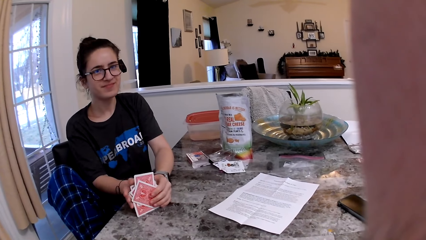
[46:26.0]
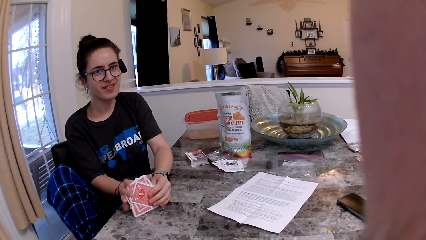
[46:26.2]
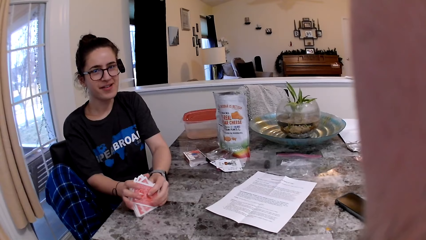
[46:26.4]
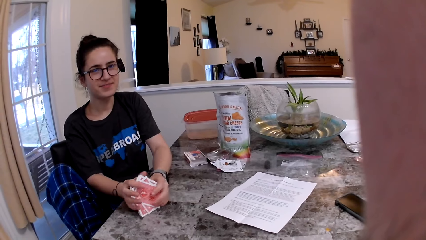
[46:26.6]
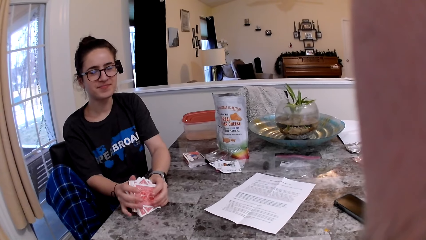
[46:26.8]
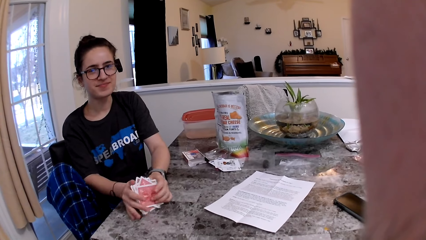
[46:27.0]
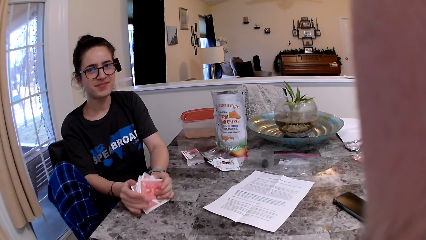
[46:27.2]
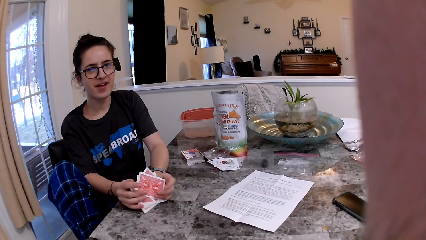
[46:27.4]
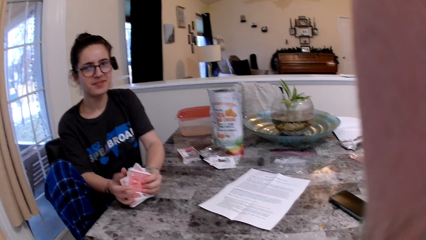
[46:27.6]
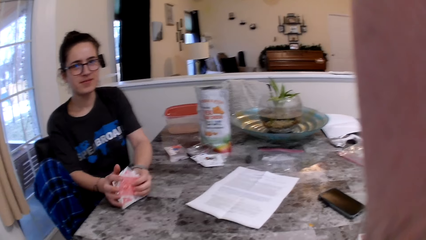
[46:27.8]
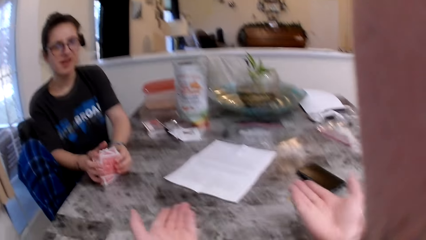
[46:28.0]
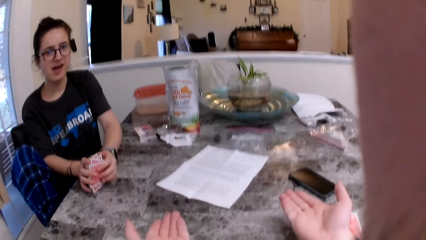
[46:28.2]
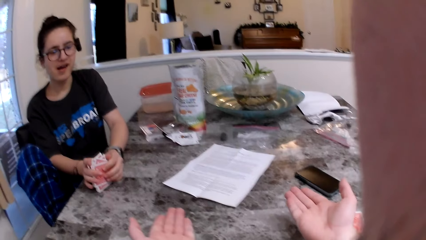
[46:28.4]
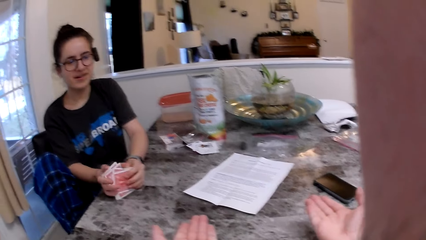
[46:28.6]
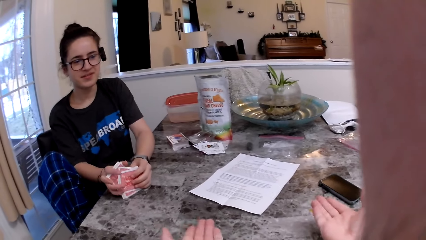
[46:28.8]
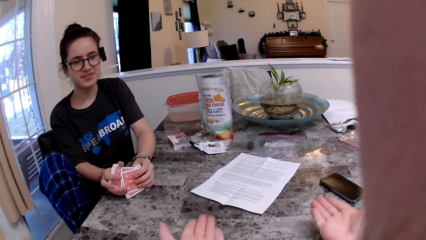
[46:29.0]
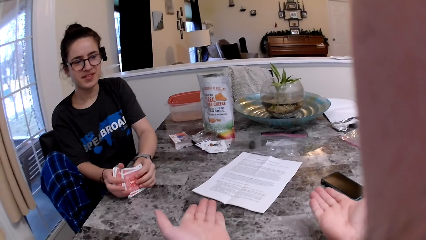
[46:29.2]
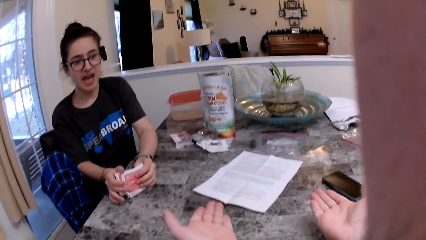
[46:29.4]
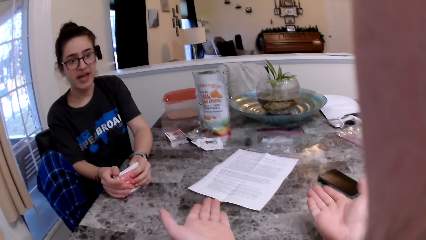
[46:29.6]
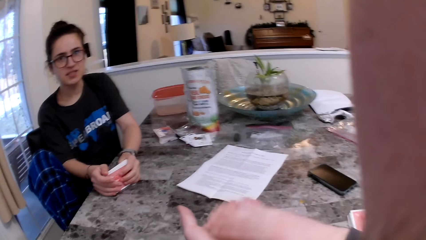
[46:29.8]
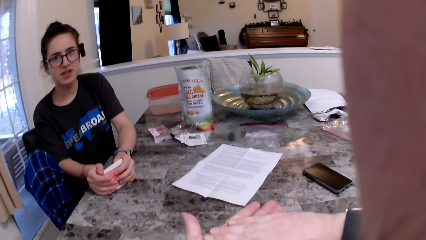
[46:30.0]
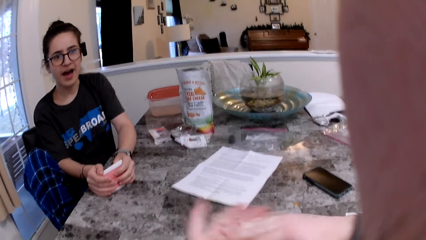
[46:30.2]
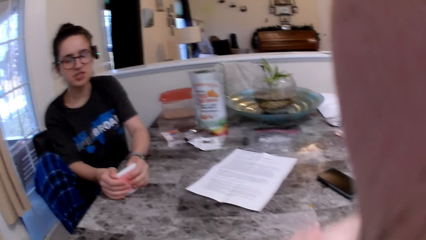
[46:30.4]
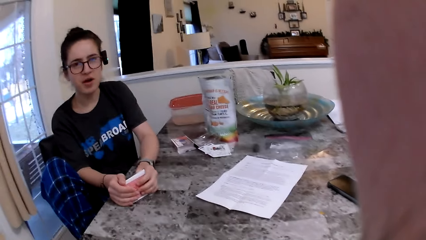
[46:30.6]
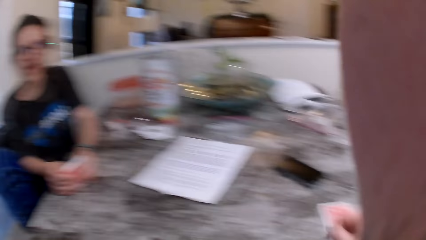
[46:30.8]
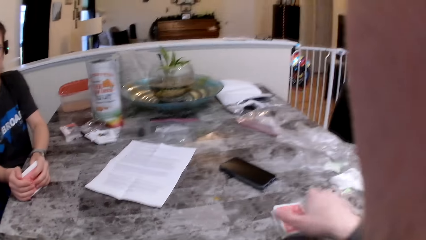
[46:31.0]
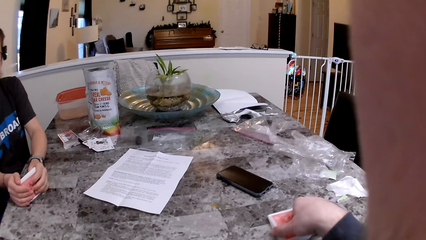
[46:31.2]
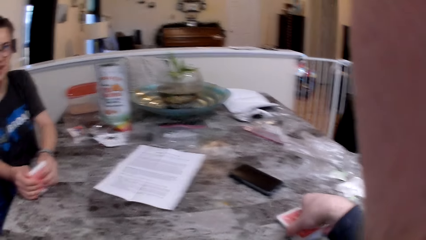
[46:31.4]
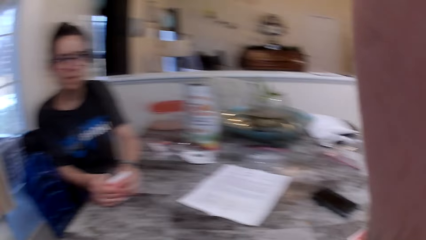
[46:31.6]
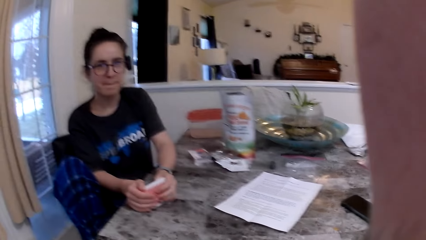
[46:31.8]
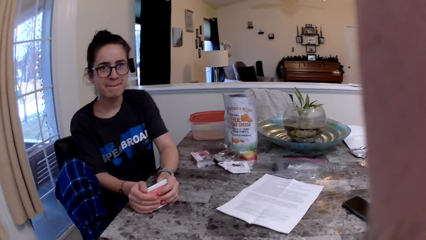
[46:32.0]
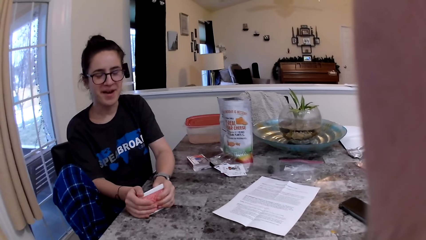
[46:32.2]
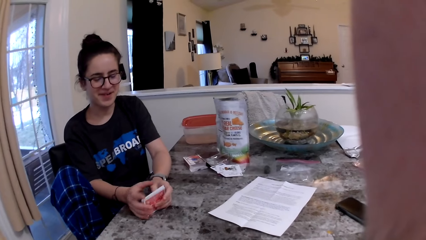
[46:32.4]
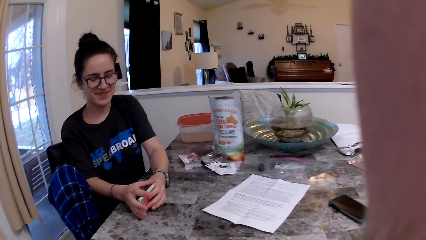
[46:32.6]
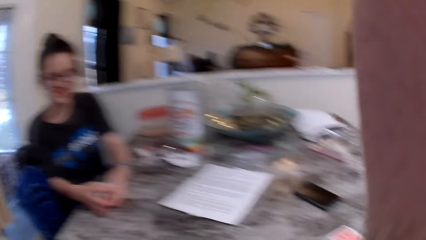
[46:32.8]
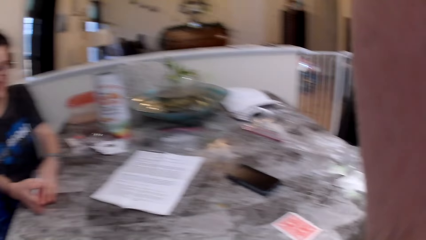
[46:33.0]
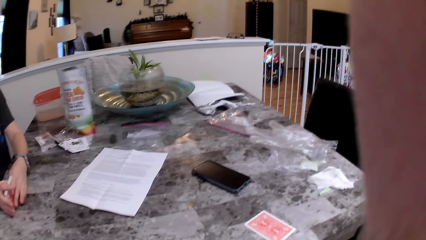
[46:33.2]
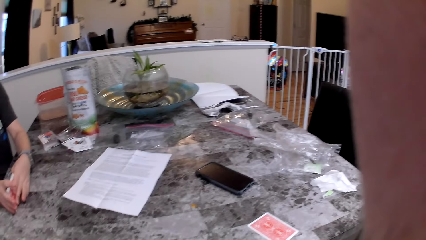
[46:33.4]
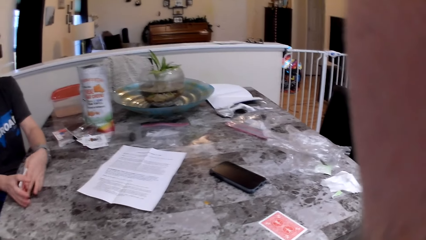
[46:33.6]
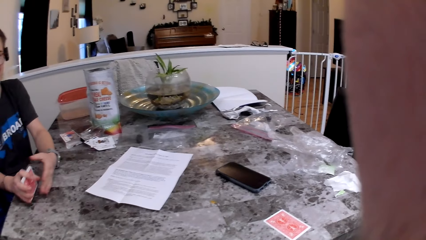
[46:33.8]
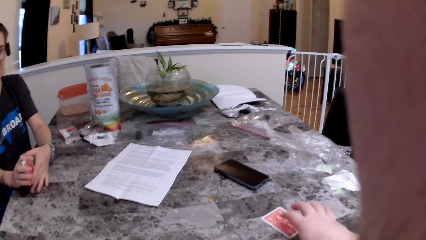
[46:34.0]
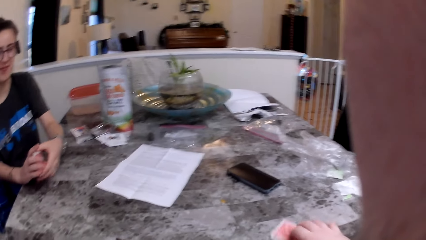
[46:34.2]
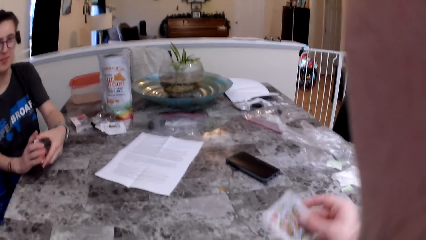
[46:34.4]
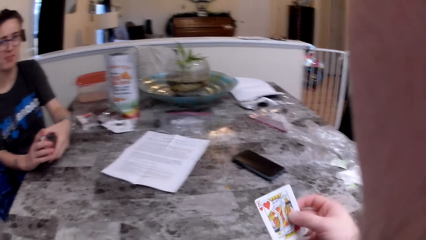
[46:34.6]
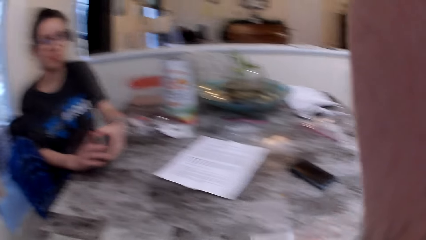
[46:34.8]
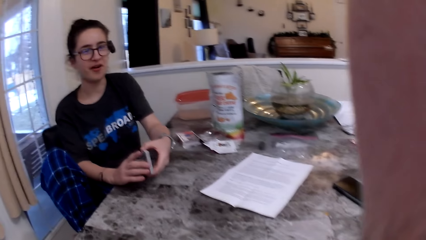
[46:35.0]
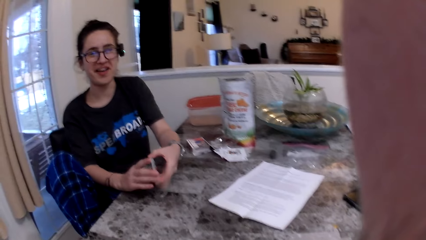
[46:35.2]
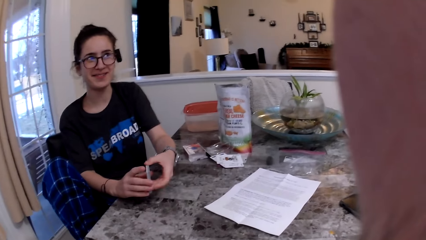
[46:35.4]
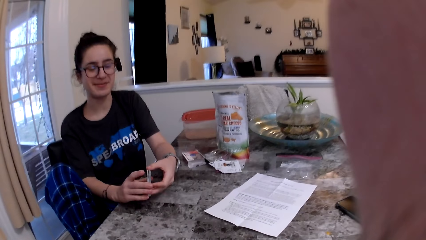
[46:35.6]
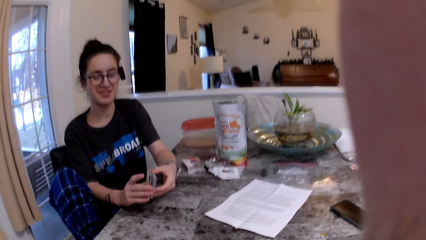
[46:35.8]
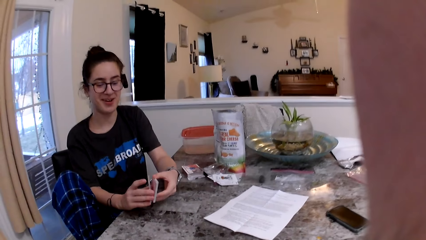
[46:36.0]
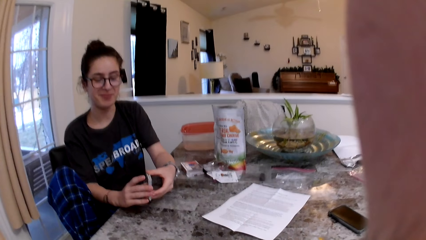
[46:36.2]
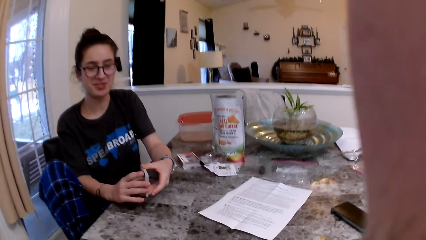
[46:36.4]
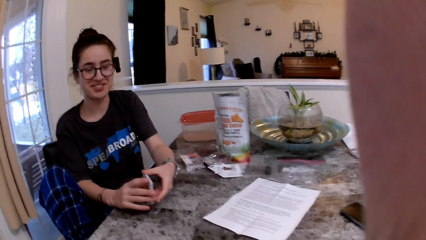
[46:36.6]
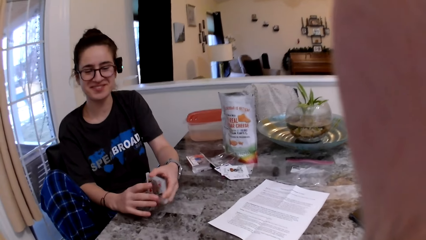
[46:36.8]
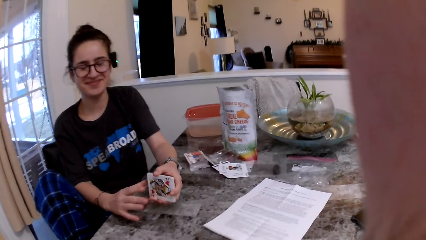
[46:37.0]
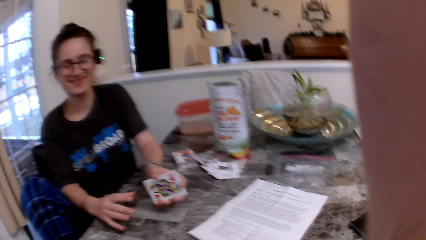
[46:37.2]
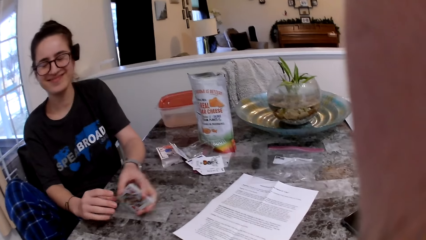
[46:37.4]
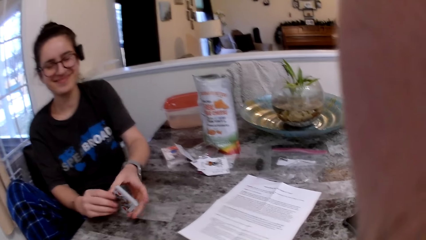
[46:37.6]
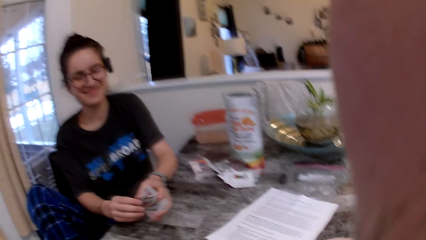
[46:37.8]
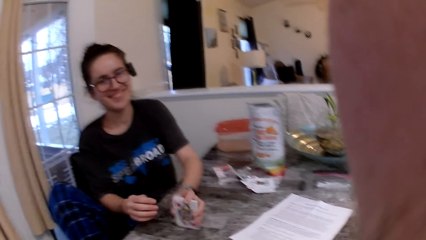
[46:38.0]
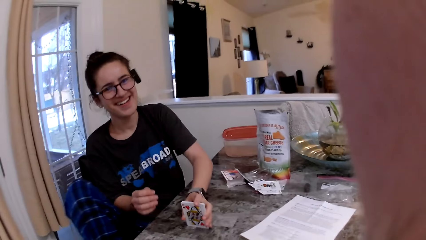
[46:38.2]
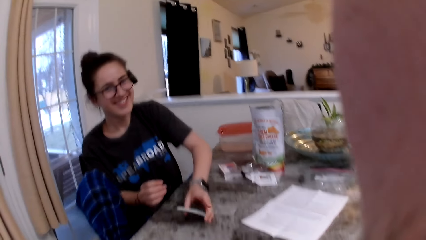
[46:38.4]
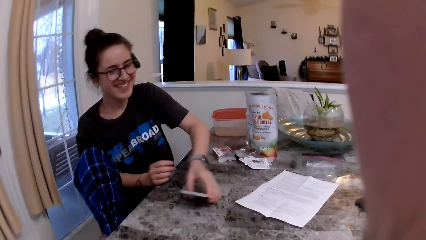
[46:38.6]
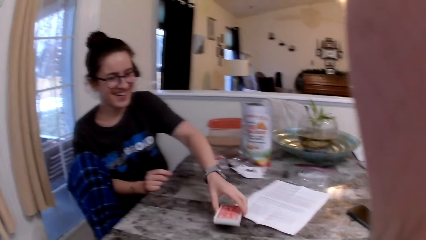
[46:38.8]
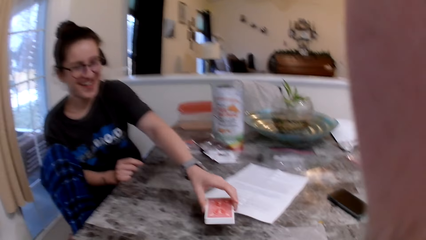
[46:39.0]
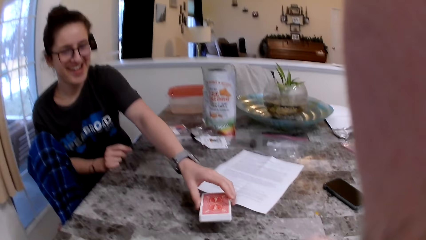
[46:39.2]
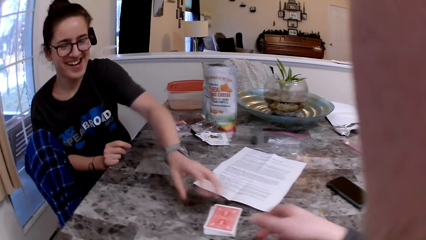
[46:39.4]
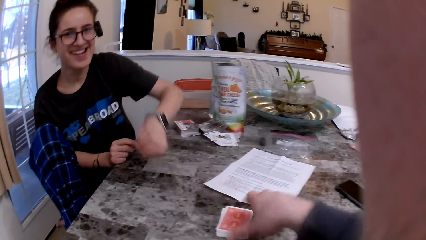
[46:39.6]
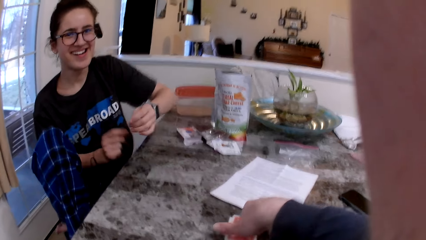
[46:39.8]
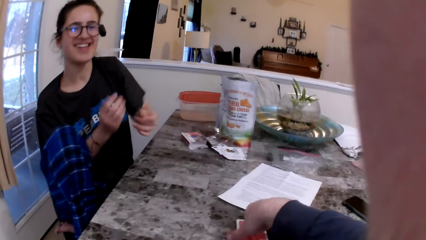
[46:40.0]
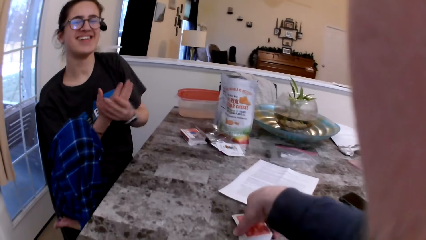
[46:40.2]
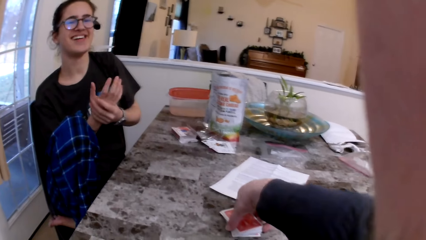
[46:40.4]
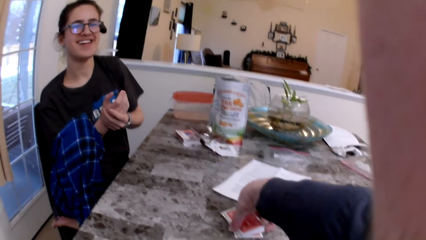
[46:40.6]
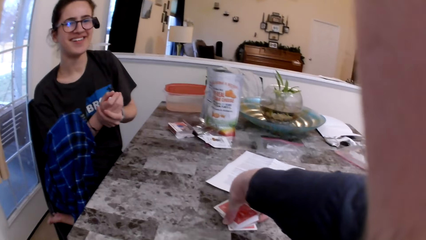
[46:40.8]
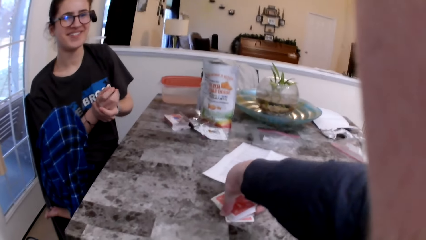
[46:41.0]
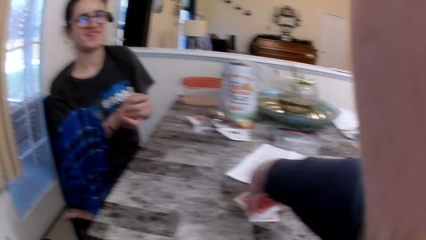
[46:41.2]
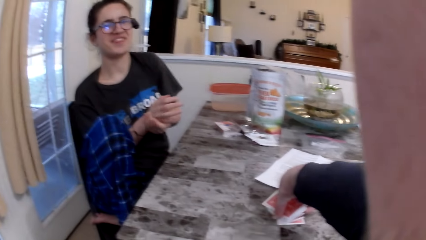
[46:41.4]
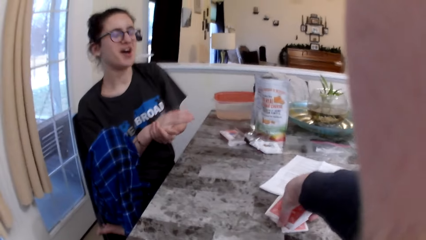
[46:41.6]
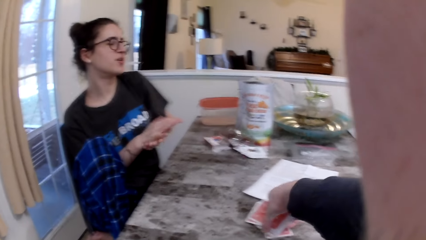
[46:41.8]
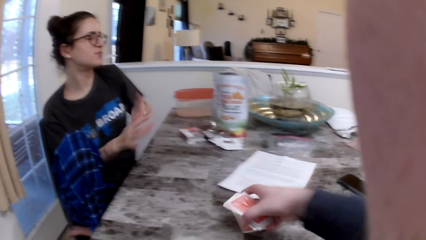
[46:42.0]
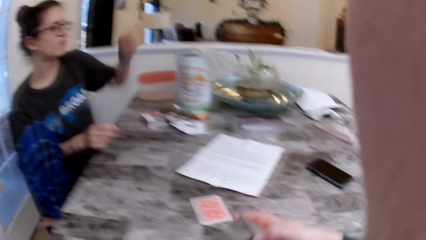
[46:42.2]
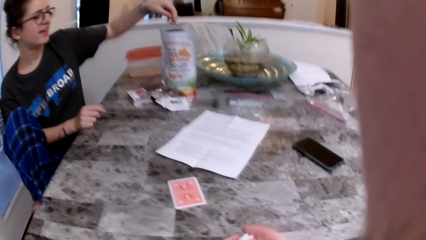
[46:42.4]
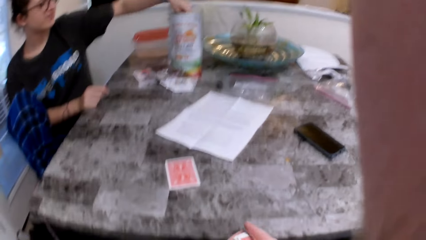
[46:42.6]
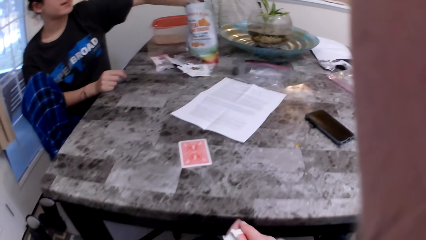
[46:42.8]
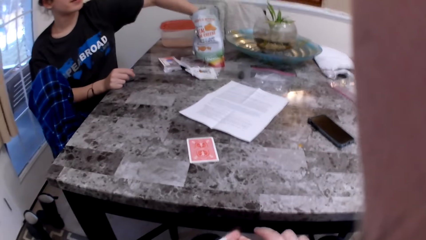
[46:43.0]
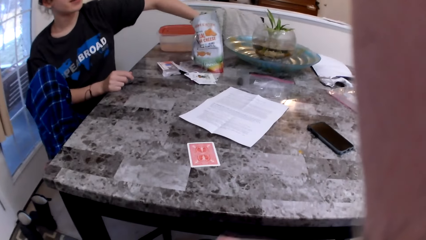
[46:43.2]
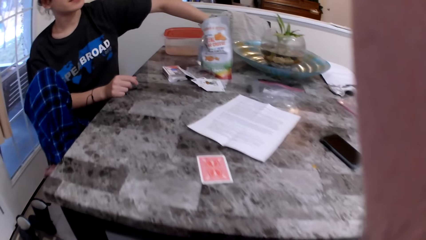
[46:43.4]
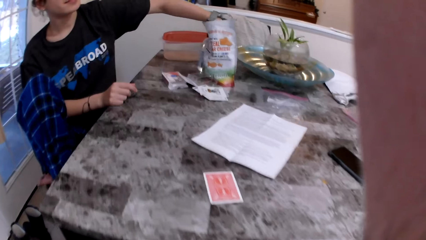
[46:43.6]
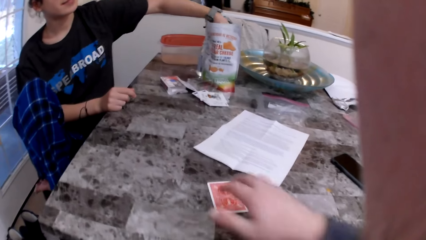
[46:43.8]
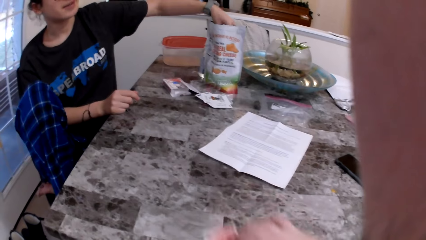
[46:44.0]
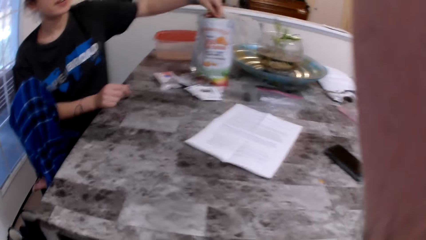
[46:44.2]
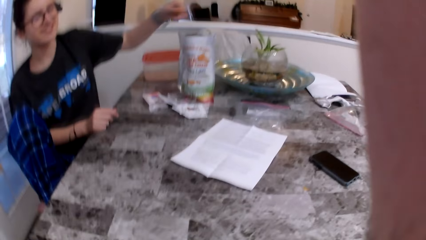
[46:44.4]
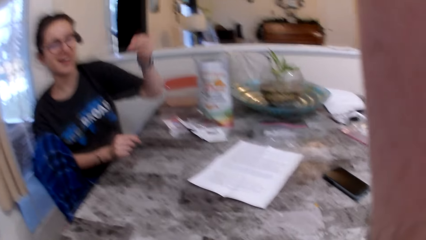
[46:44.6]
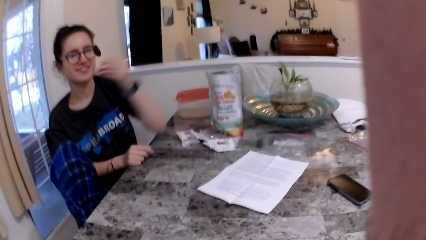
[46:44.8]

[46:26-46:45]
The woman arranges the cards. The camera wearer rubs both palms together. He picks up cards from the table with his right hand. He picks up the card. The woman drops the cards in her left hand on the table. The camera wearer picks up the cards. The woman picks up a cheese snack. The camera wearer picks up a card from the table.
